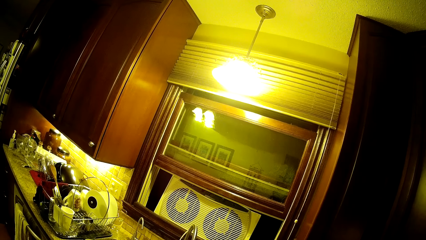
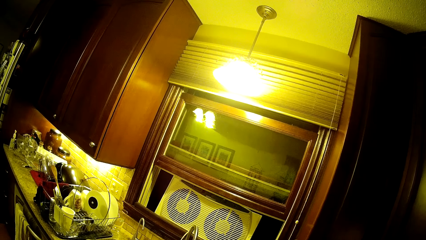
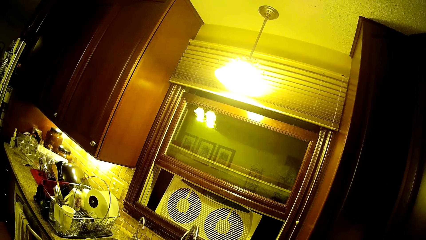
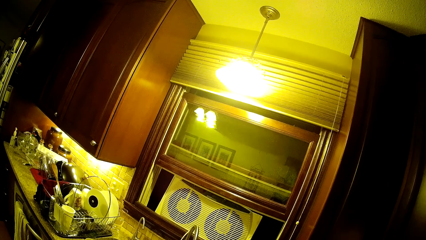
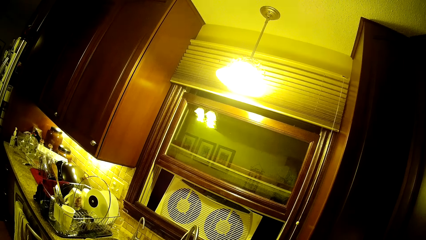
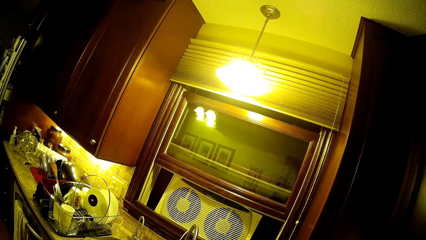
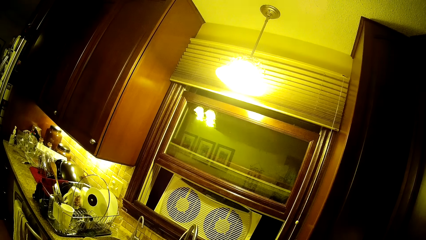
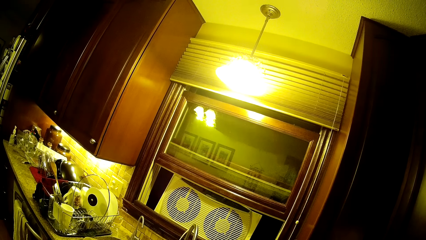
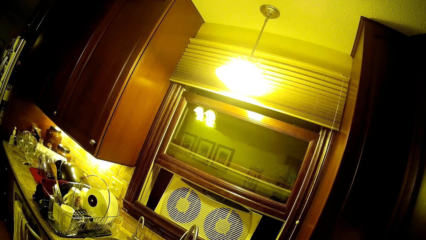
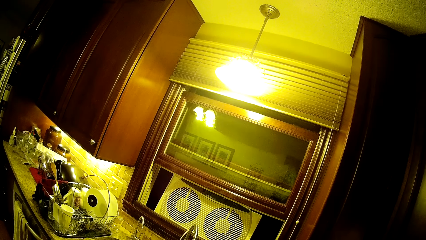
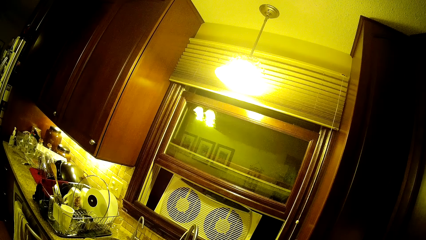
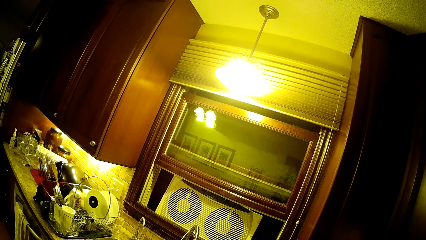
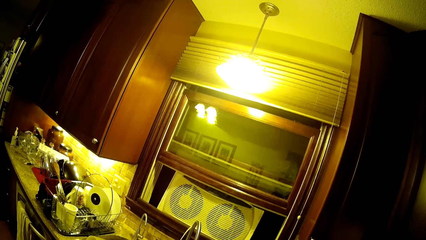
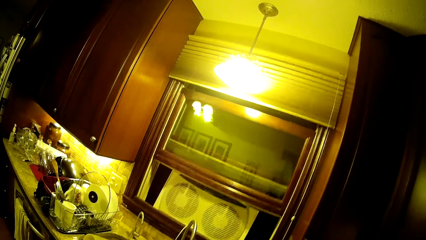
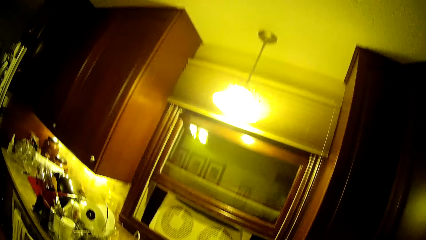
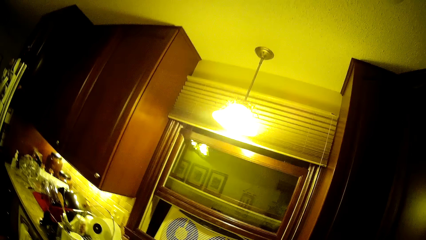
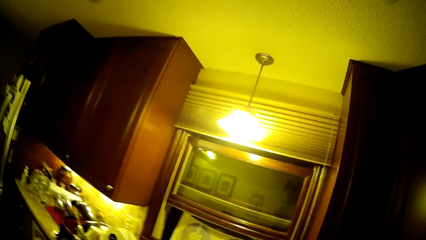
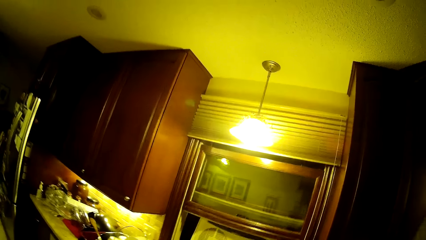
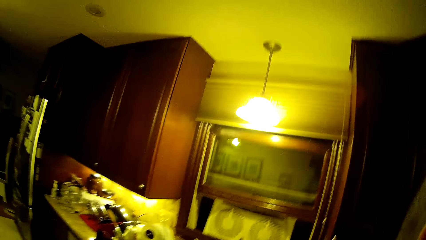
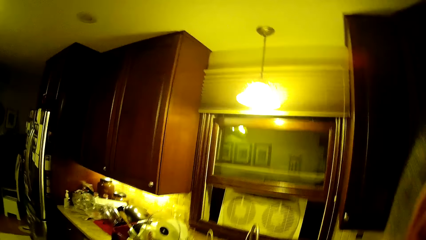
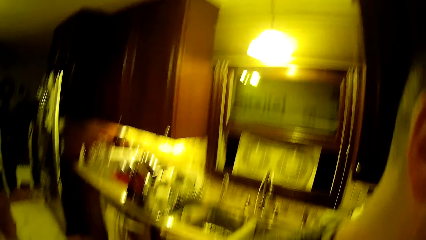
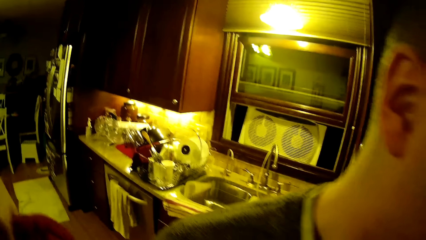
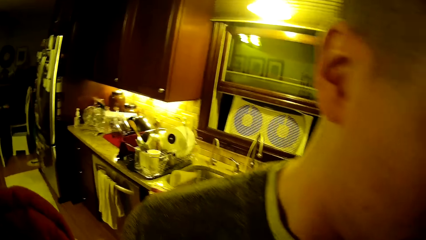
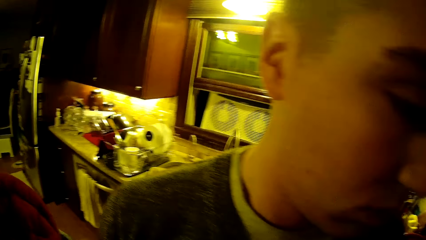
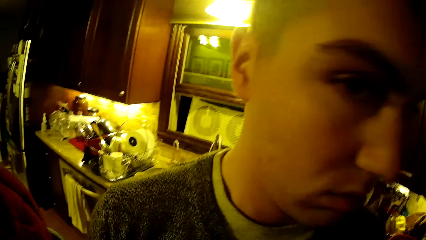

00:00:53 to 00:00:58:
A man stands in front of the camera wearer.
